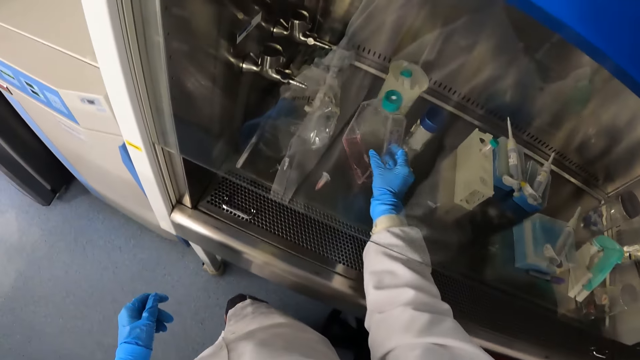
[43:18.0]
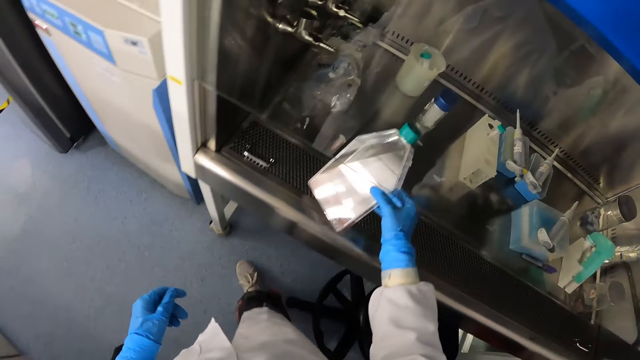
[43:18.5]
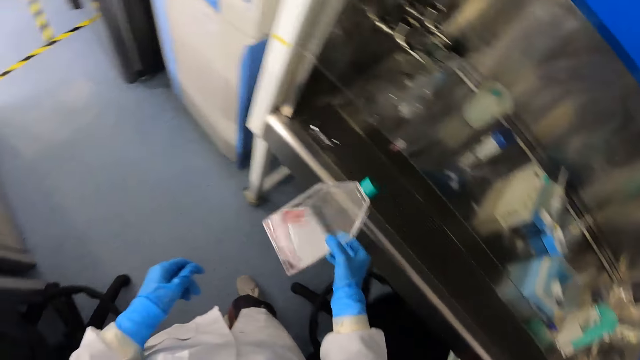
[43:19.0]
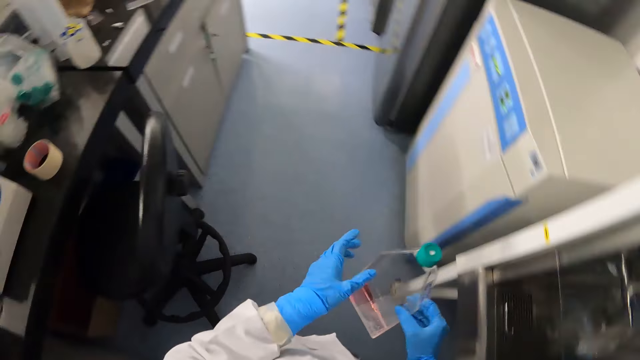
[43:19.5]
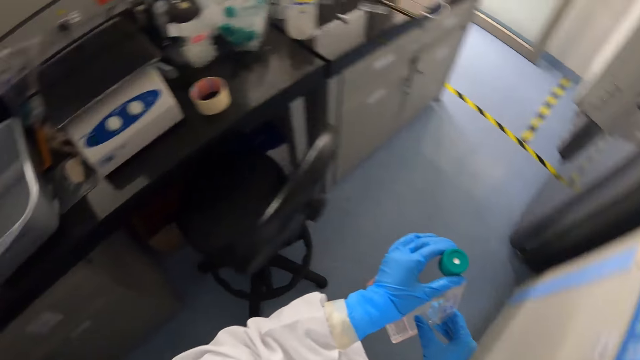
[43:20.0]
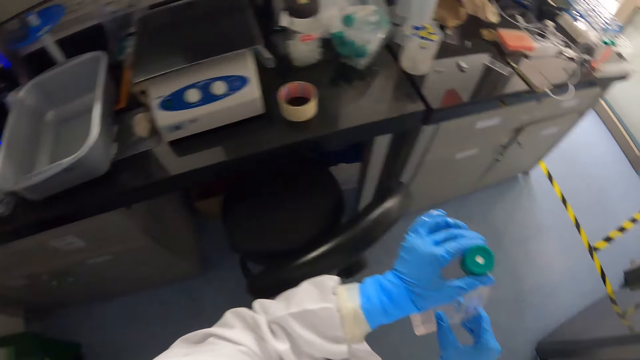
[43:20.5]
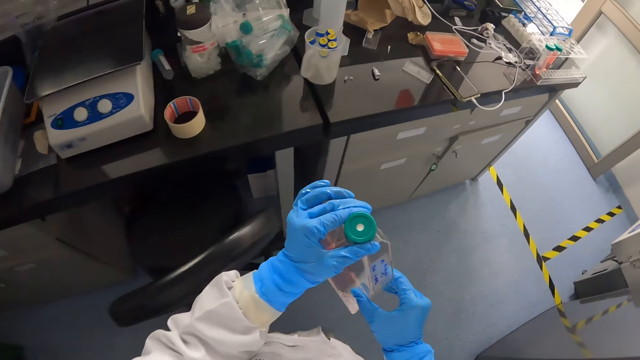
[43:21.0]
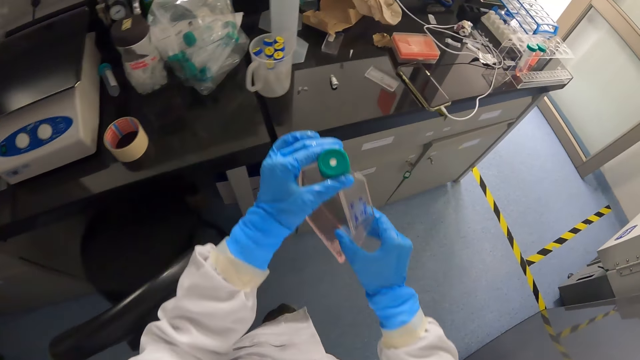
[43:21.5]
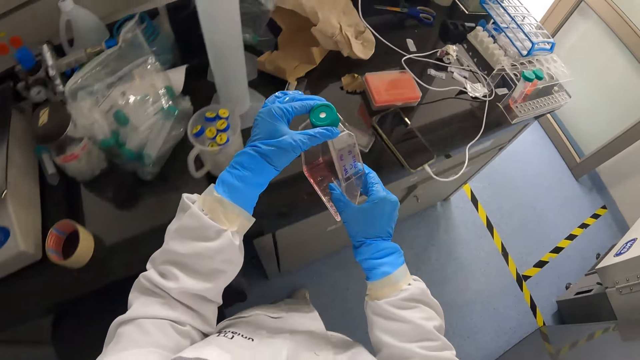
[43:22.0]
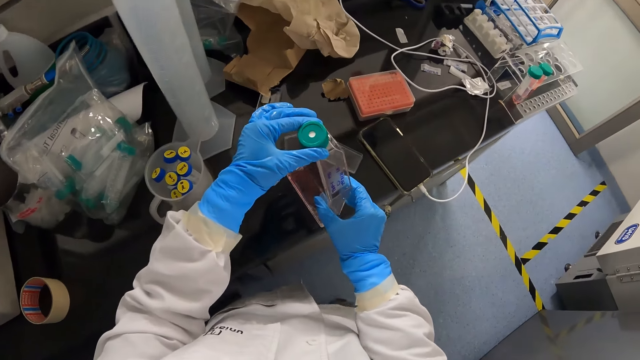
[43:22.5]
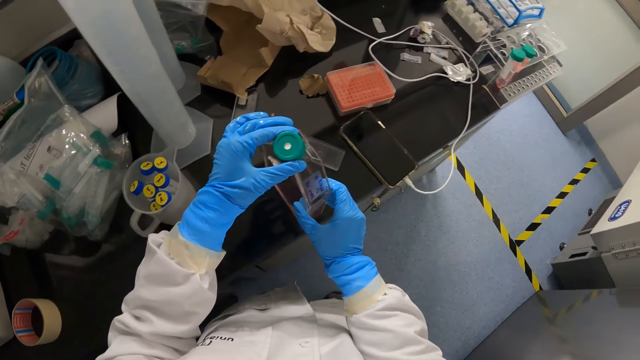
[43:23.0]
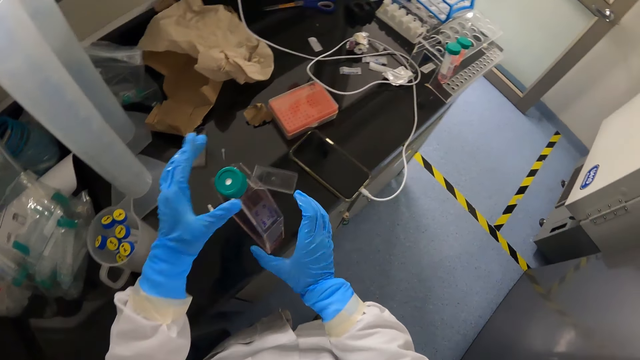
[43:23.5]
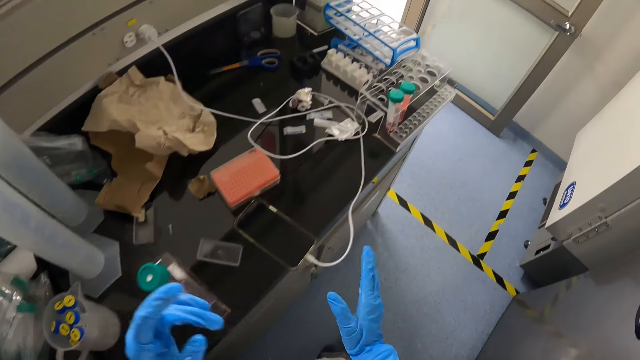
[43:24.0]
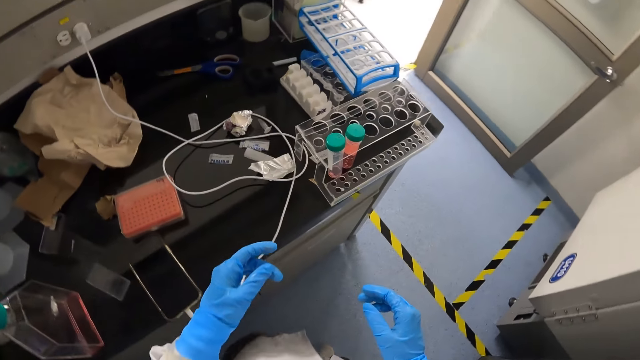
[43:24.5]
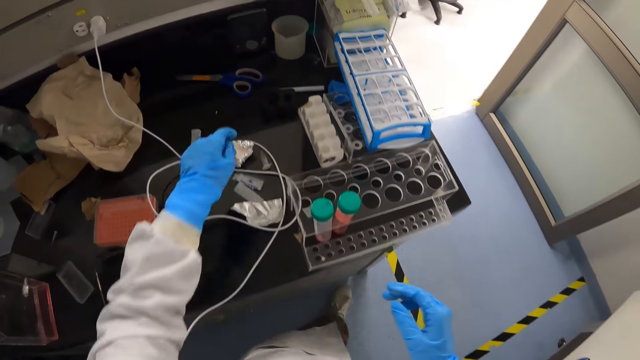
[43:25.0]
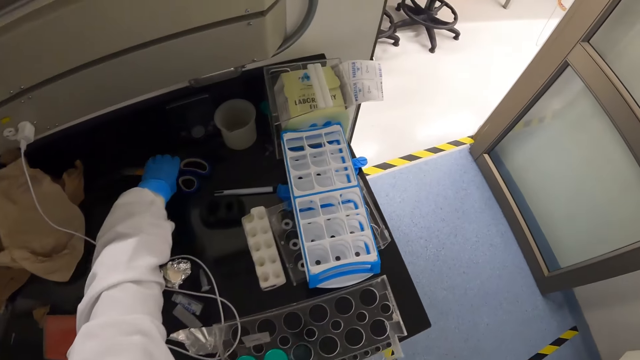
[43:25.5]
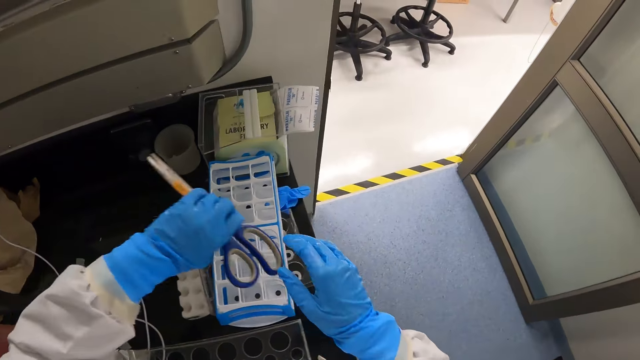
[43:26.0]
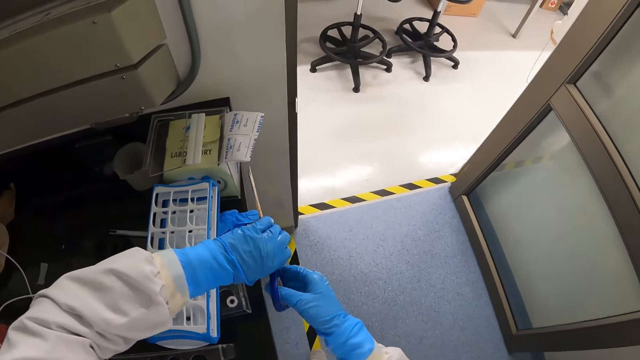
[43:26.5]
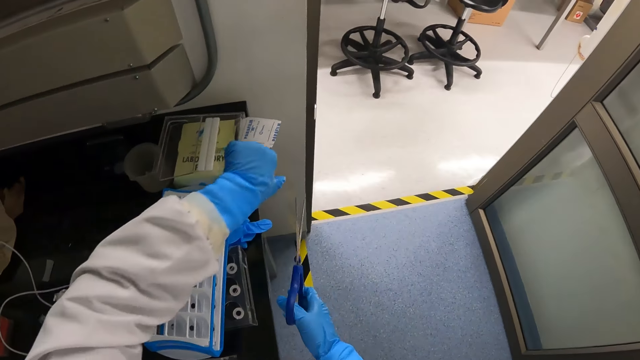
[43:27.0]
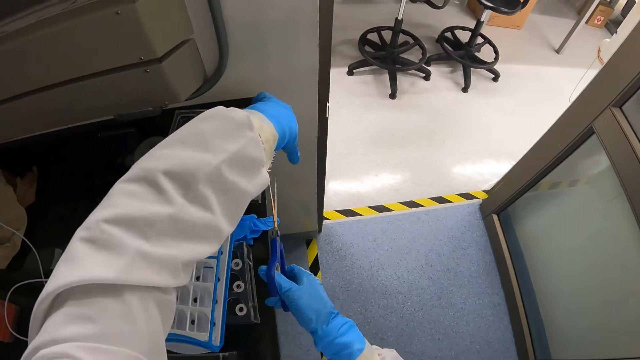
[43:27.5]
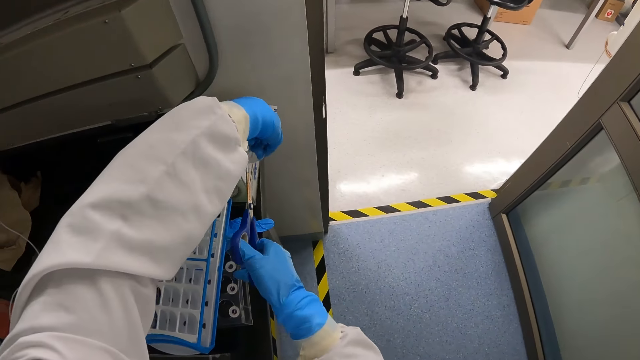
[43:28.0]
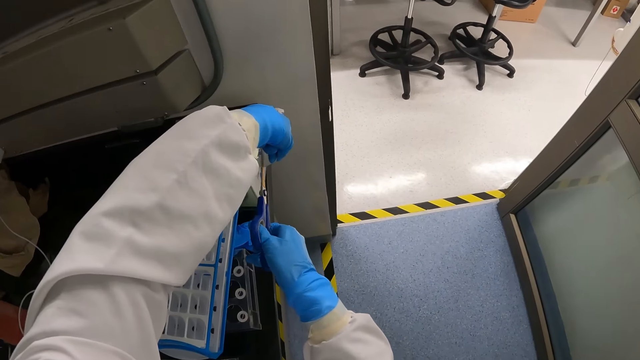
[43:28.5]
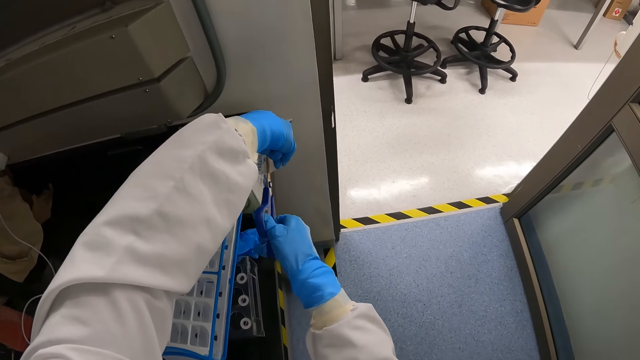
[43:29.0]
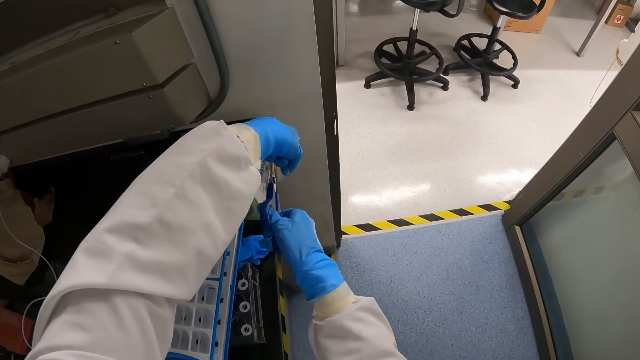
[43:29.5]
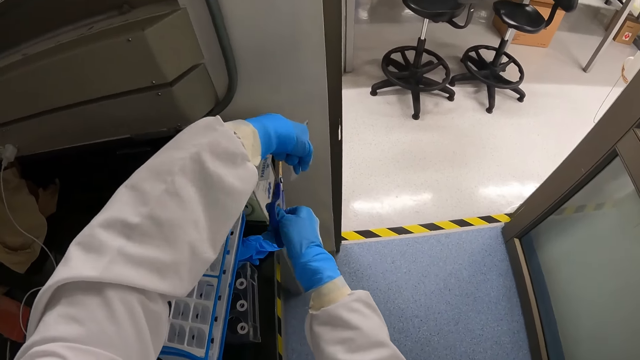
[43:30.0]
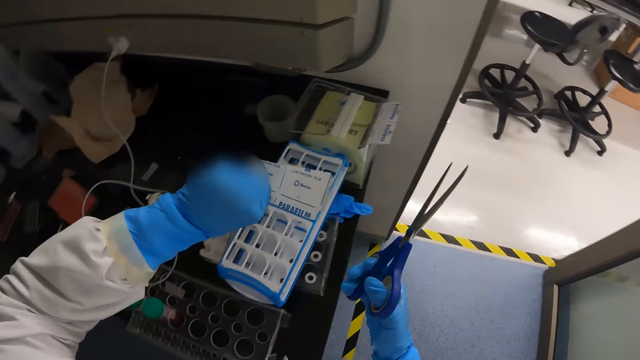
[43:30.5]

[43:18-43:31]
The camera wearer picks up a colourless flask from the fume cupboard with his right hand. He walks forward. He drops the flask on the workbench with both hands. He walks forward. He picks up scissors with his left hand from the workbench. He holds the scissors with his right hand. He cuts a tape or pieces of paper with the scissors in his right hand.

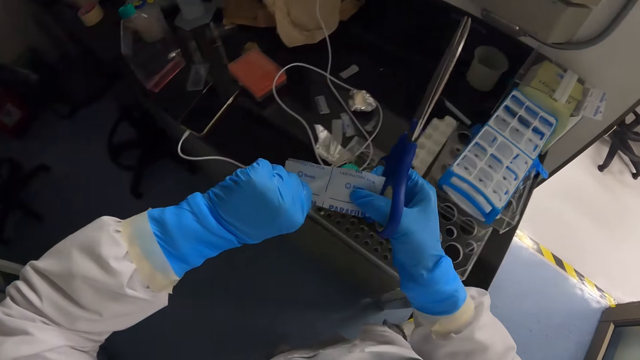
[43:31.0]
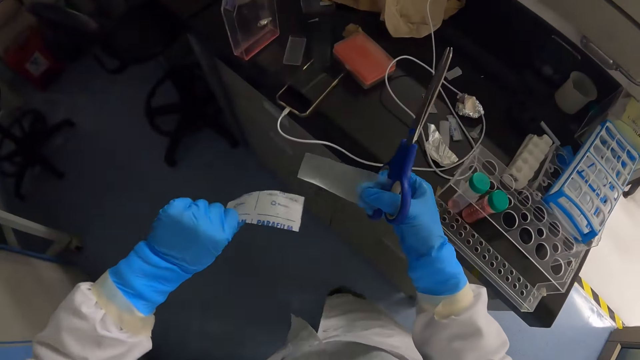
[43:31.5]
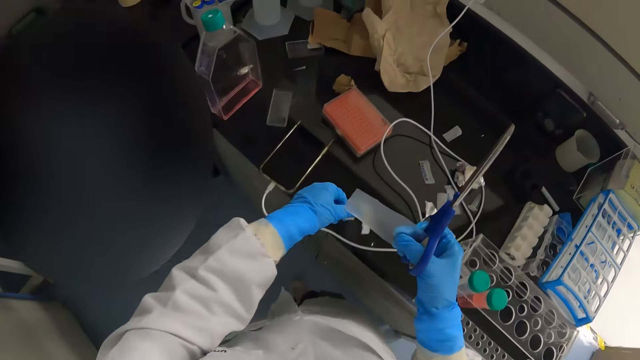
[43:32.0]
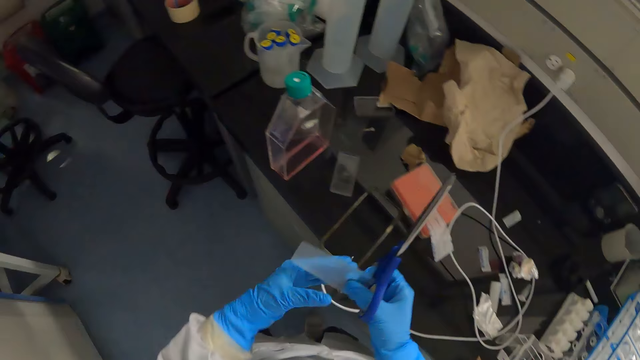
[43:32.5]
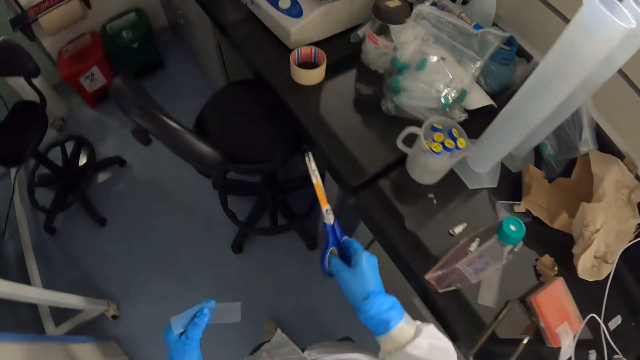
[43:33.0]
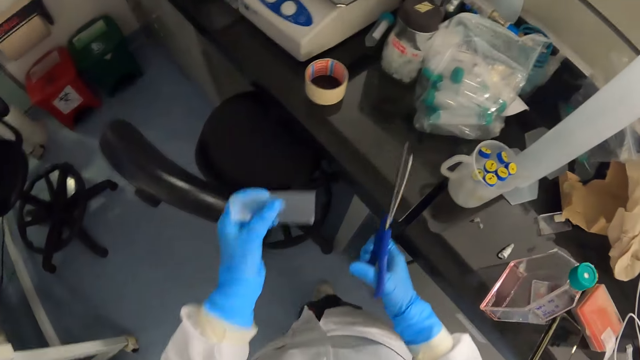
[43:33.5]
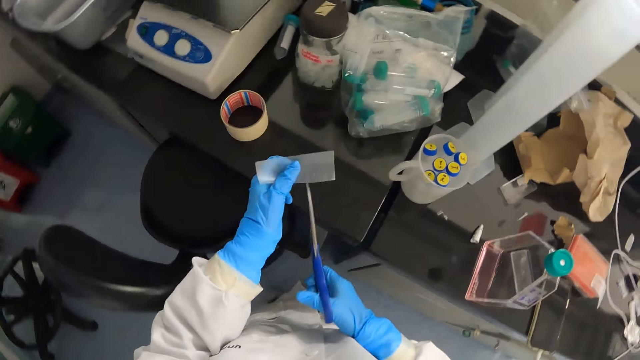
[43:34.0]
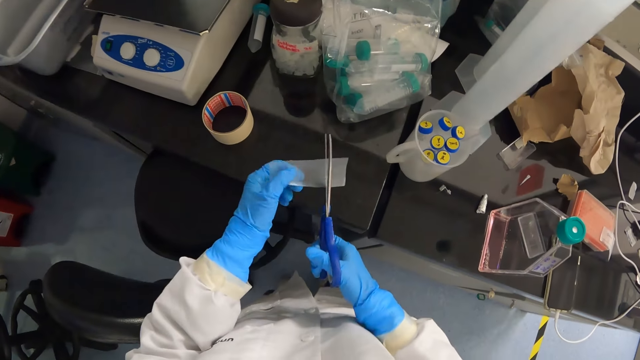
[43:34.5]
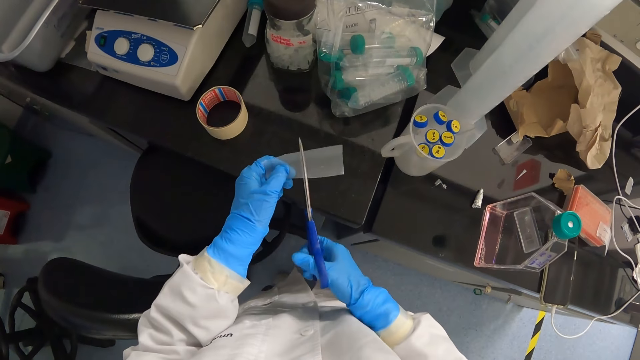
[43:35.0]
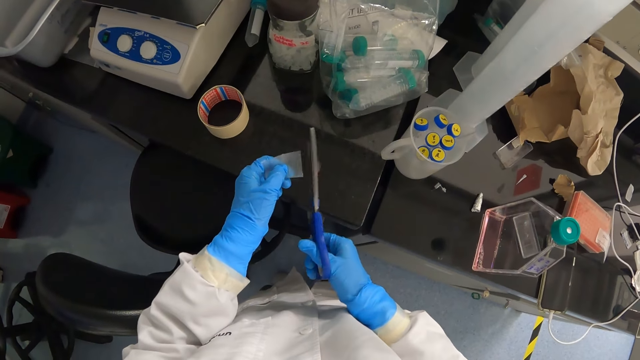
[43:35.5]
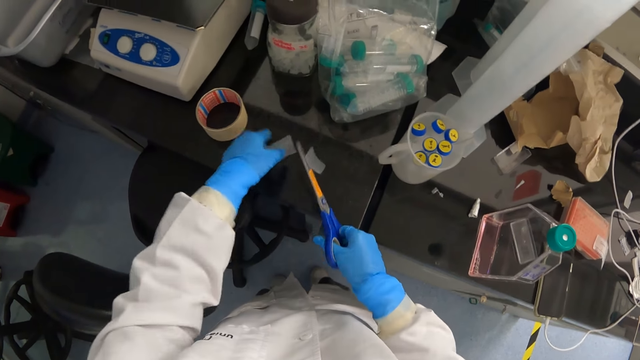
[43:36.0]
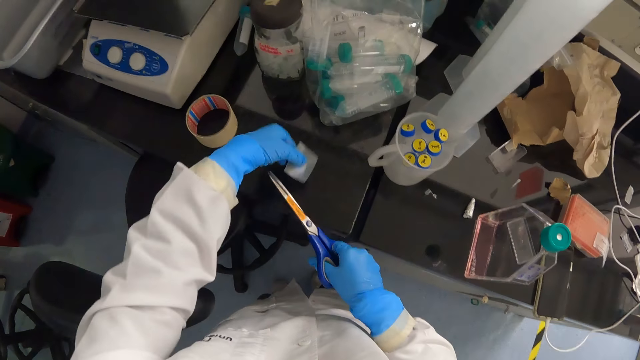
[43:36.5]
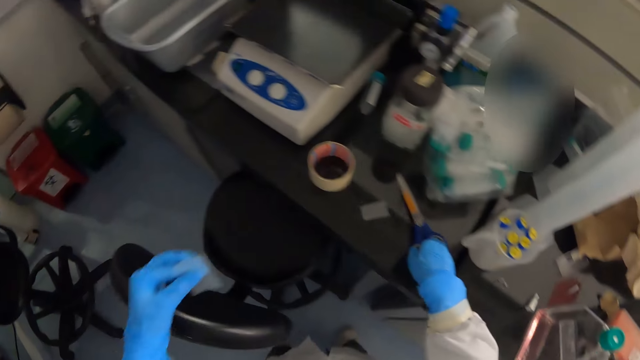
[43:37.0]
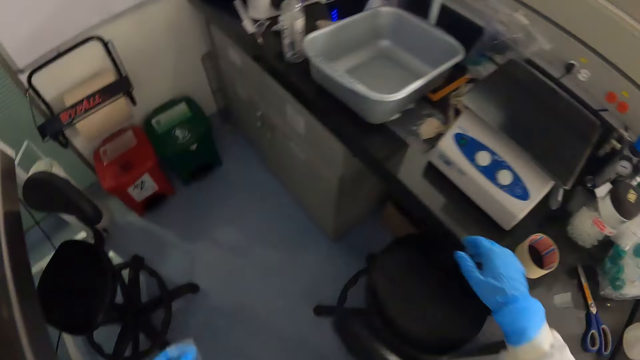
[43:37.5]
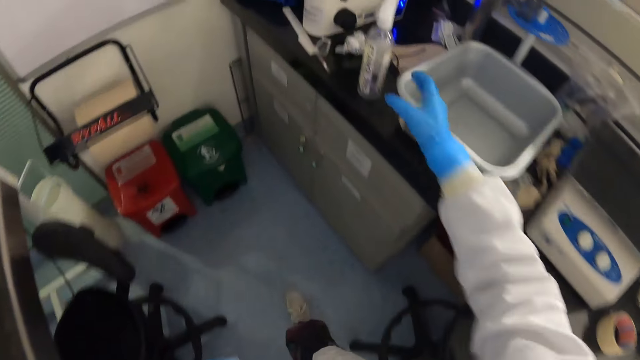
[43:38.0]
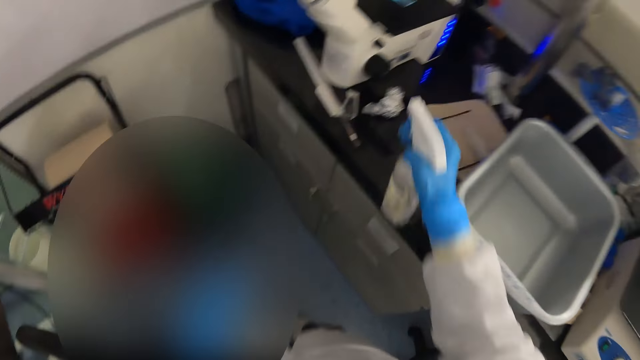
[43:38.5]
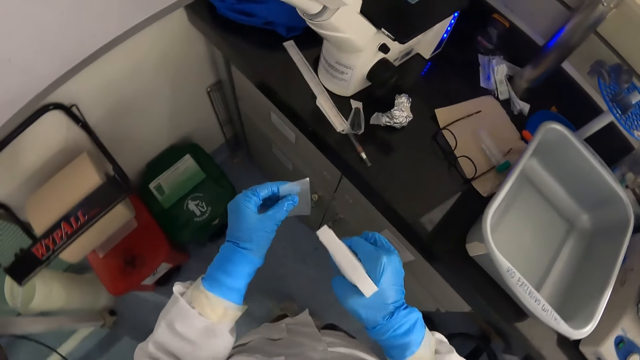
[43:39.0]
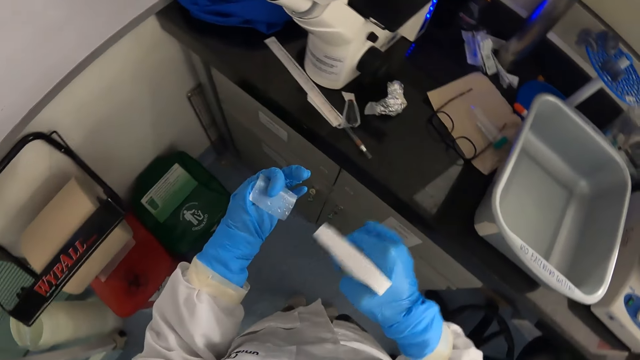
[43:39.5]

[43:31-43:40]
The camera wearer walks left. He throws a piece of paper on the lab bench. He walks forward. He cuts the tape into two halves with the scissors in his right hand. He places a piece of cut nylon paper on the lab bench. He takes a piece of cut nylon paper from the scissors. He turns left. He drops the scissors on the workbench with his right hand. He walks forward. He picks up the sanitizer from the workbench with his right hand. He sprays the tape with the sanitizer in his right hand.
